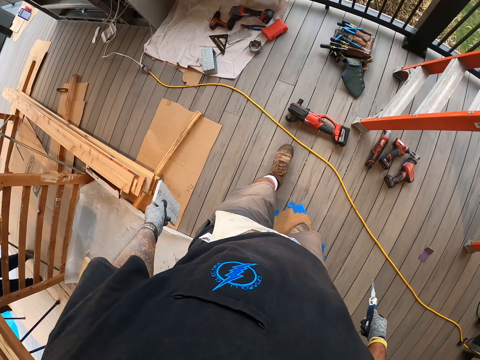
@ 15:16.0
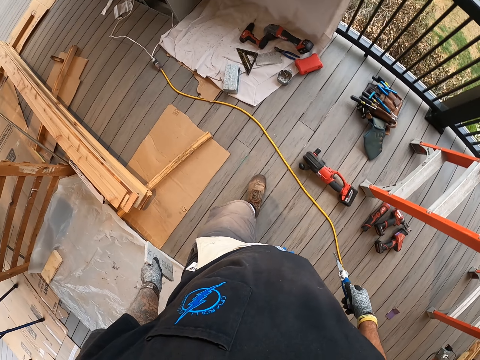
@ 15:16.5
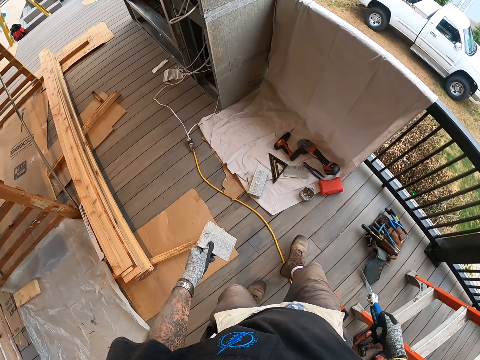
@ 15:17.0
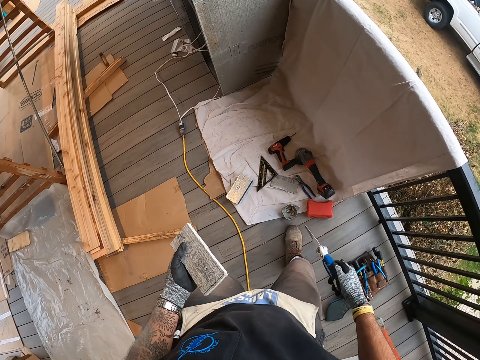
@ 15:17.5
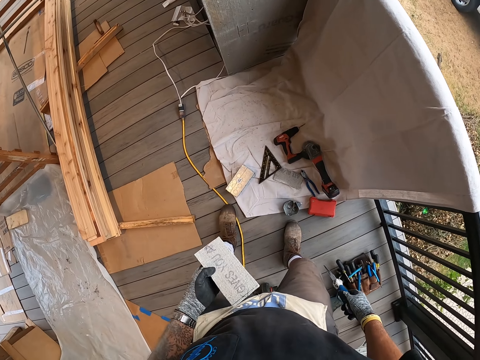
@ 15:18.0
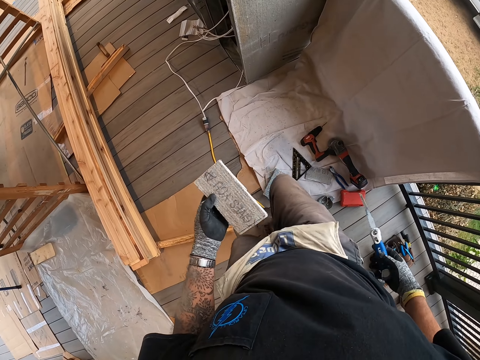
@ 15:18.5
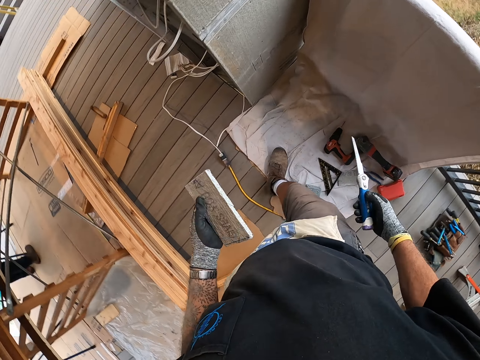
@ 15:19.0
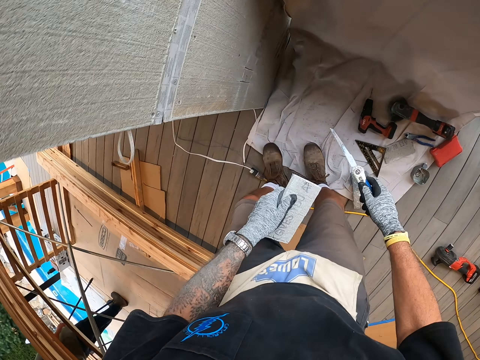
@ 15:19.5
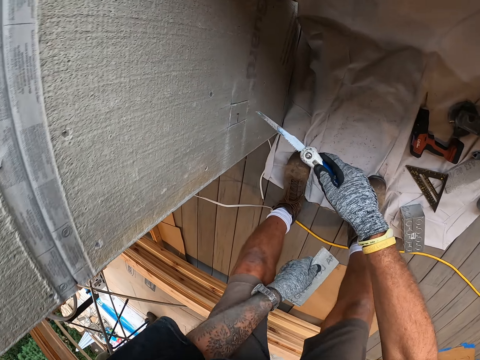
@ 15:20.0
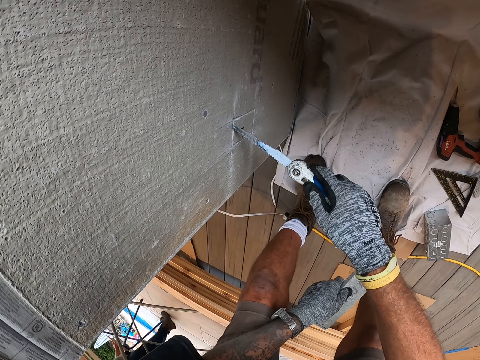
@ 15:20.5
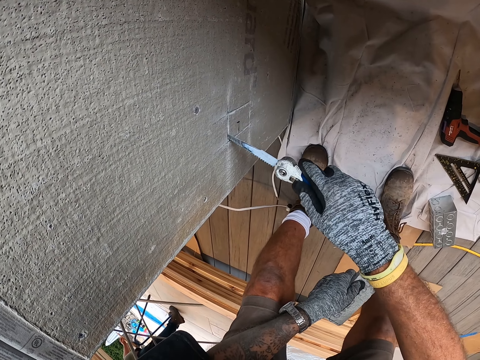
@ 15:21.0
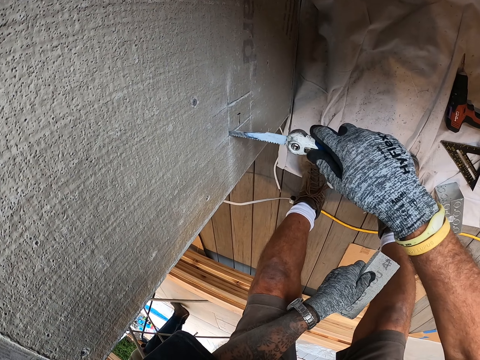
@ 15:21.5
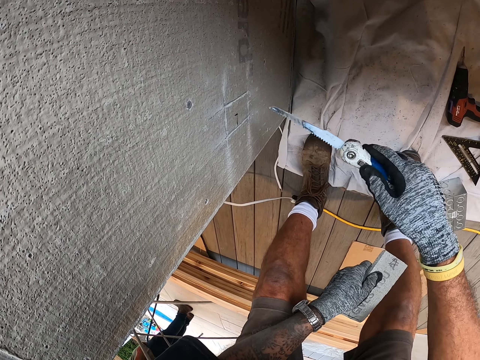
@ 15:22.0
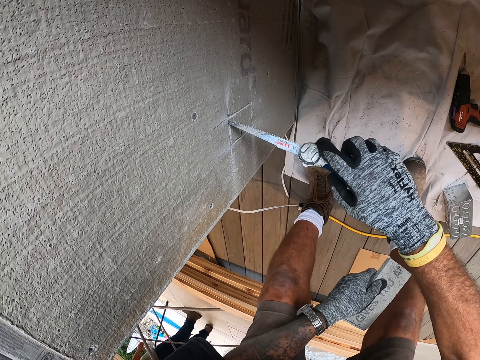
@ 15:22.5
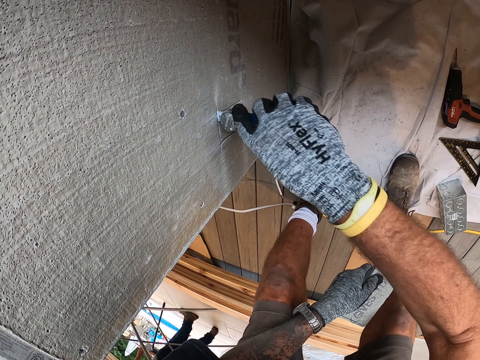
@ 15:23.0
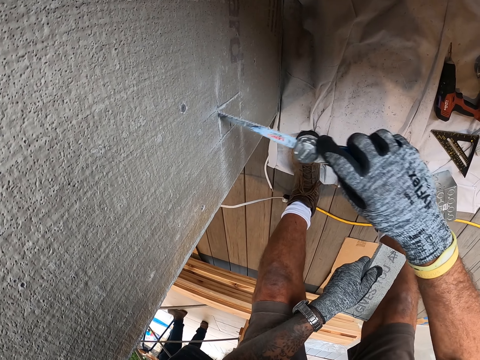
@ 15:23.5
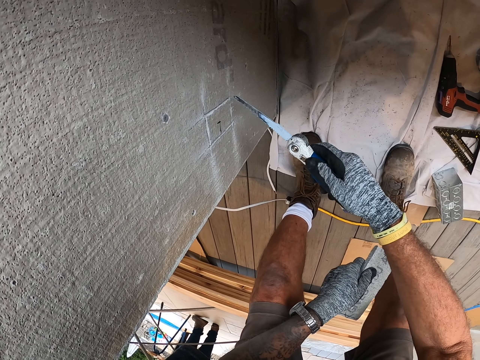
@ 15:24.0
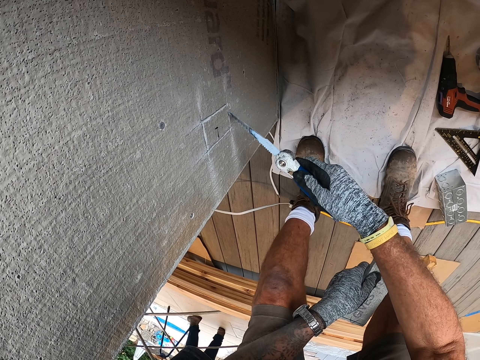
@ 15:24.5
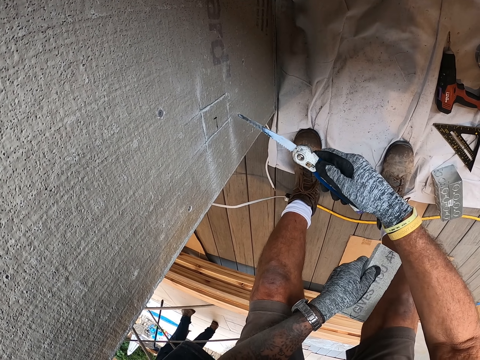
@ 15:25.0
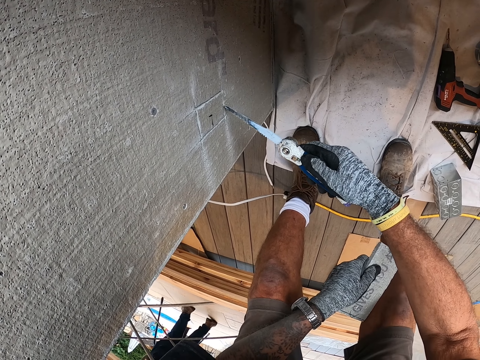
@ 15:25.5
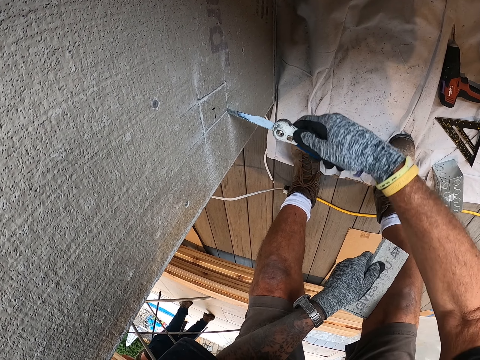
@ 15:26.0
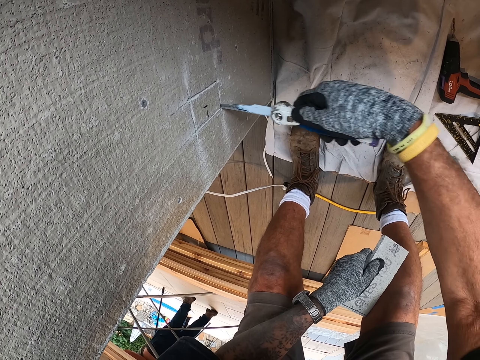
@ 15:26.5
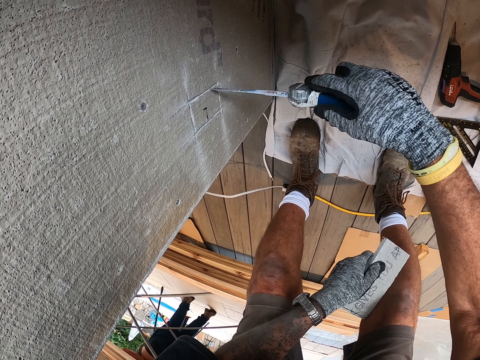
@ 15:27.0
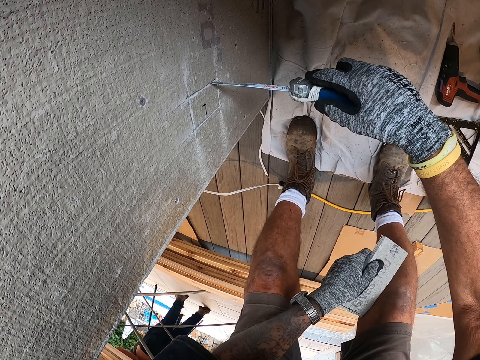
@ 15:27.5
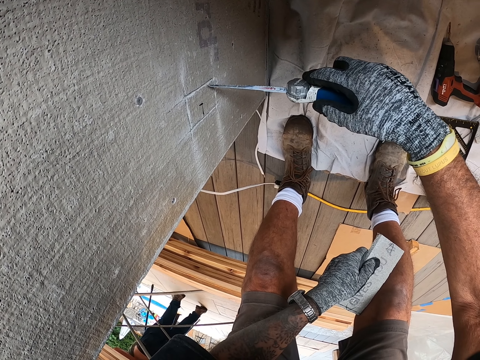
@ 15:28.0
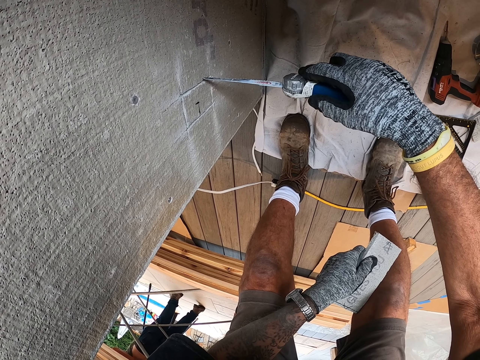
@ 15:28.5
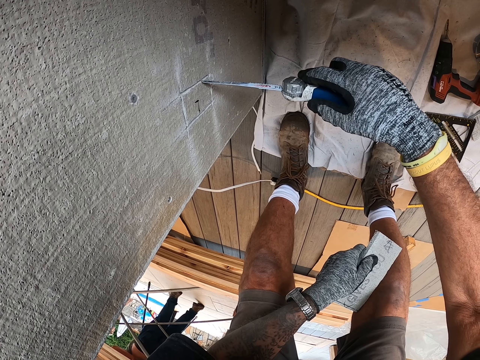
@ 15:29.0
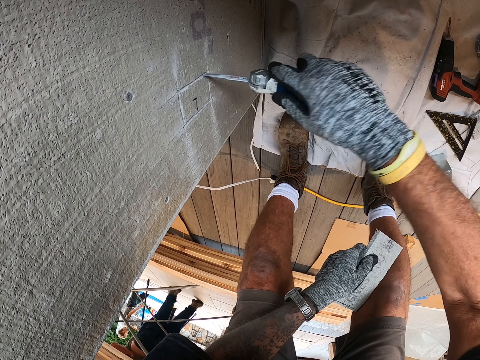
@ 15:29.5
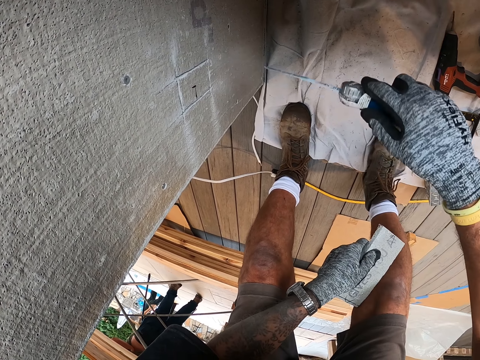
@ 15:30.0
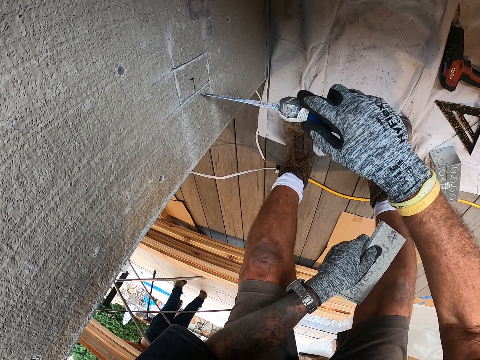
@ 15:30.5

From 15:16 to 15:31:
The camera wearer cuts the piece of concrete block with the knife.

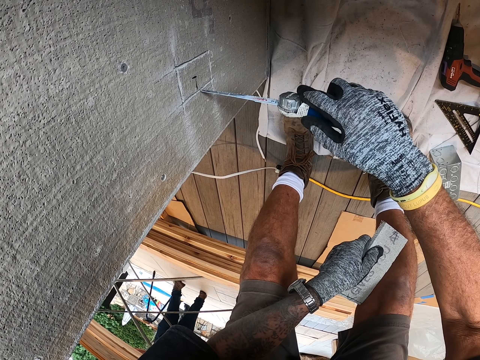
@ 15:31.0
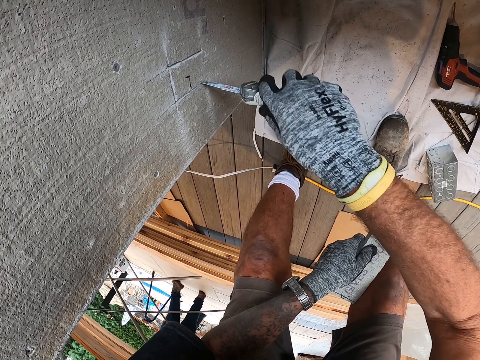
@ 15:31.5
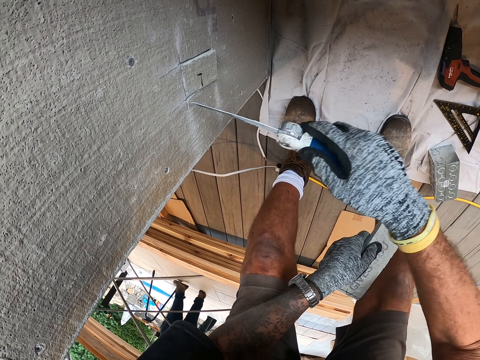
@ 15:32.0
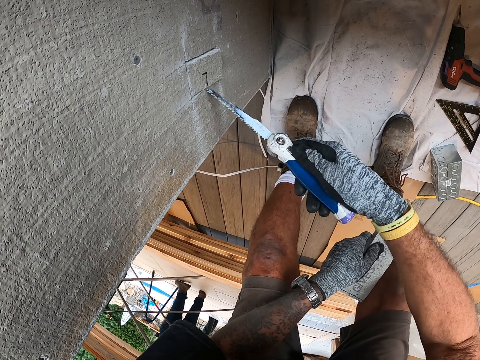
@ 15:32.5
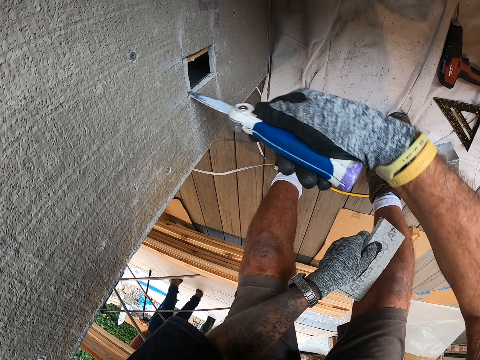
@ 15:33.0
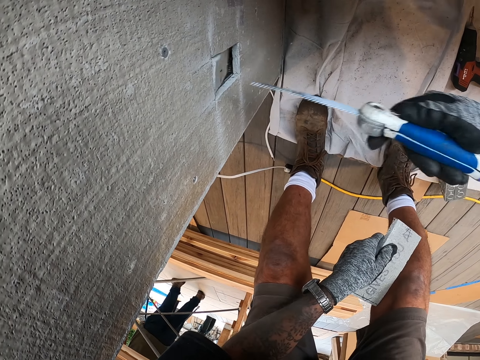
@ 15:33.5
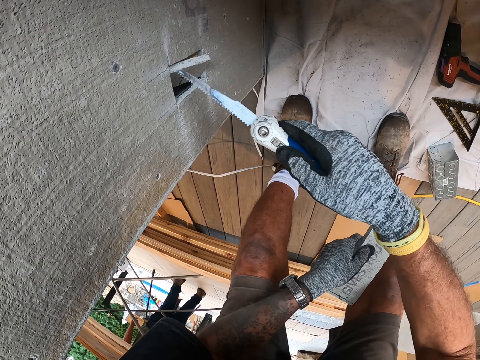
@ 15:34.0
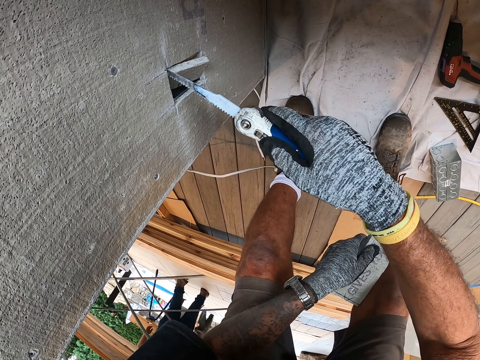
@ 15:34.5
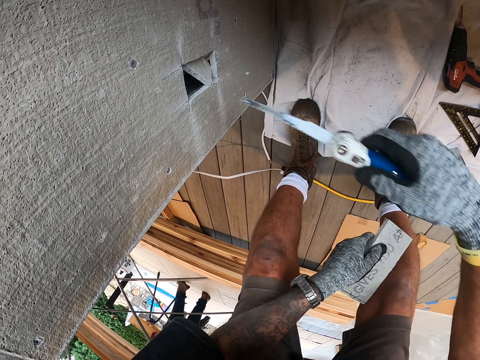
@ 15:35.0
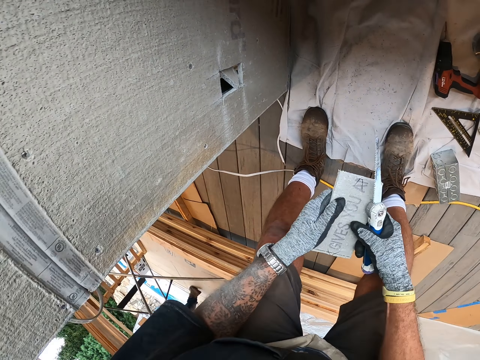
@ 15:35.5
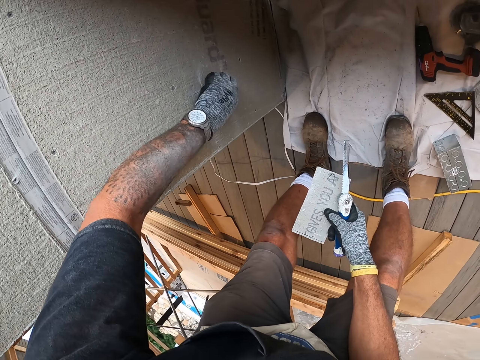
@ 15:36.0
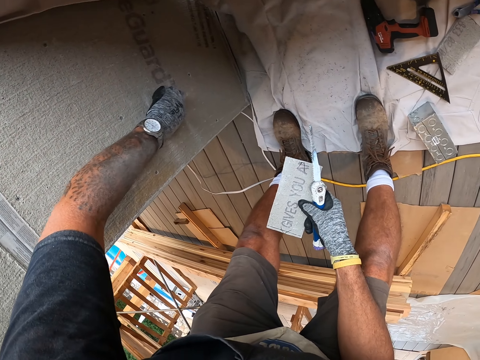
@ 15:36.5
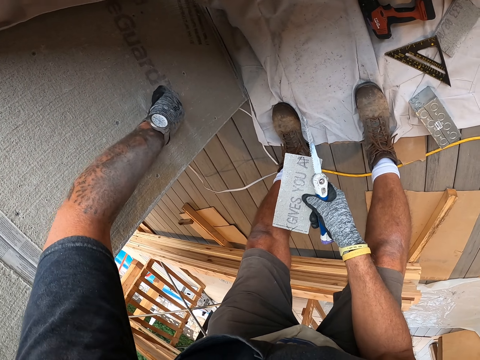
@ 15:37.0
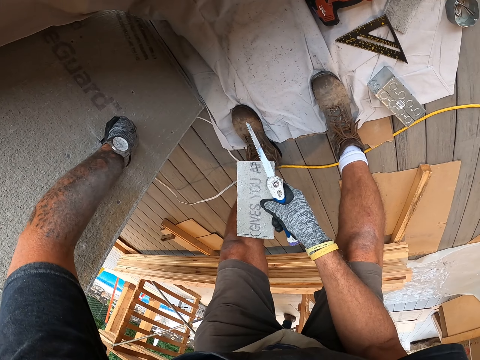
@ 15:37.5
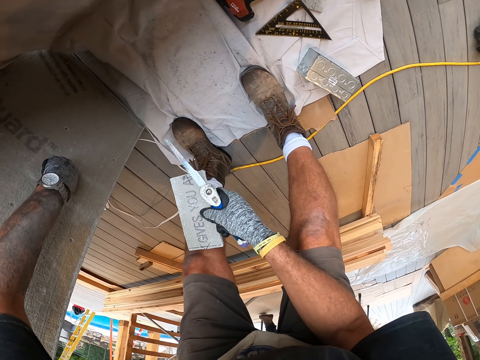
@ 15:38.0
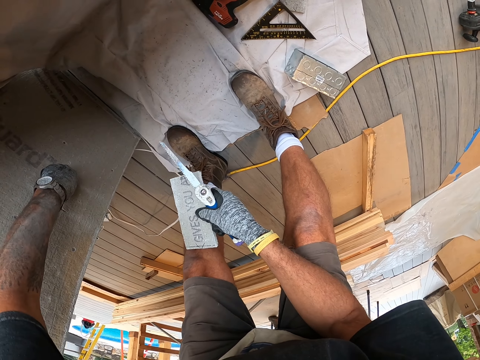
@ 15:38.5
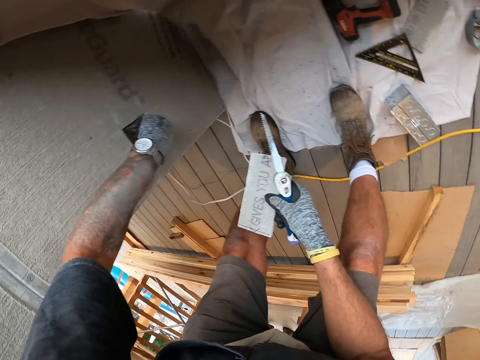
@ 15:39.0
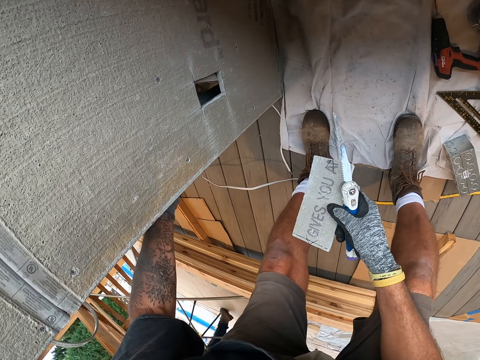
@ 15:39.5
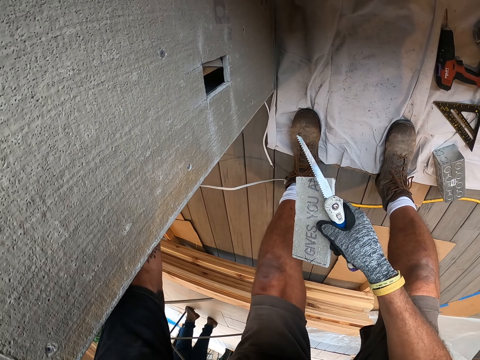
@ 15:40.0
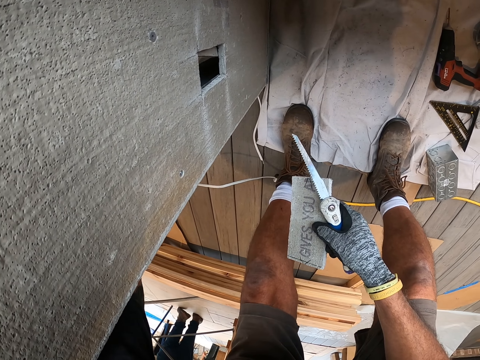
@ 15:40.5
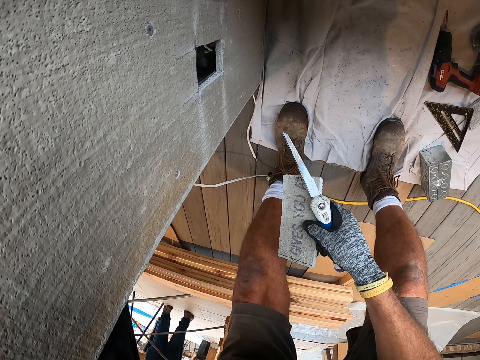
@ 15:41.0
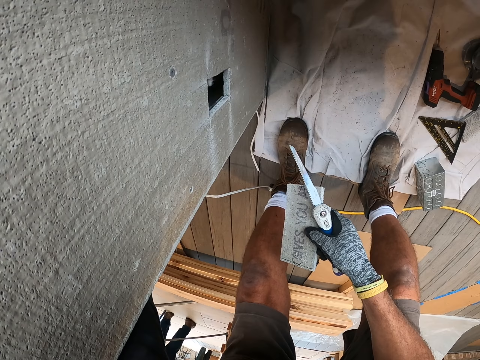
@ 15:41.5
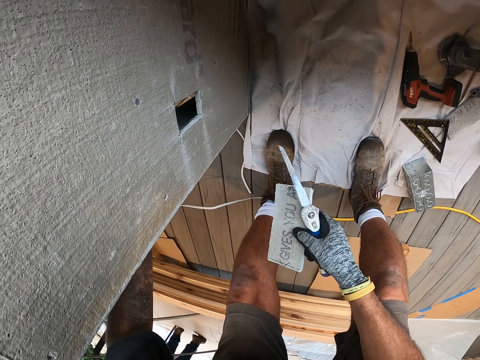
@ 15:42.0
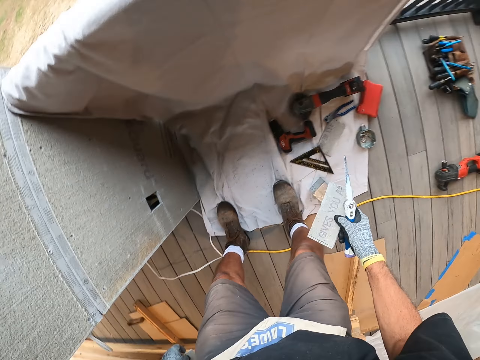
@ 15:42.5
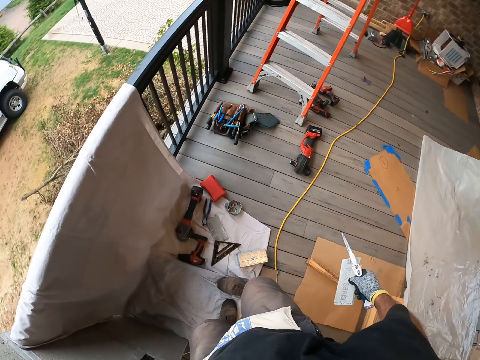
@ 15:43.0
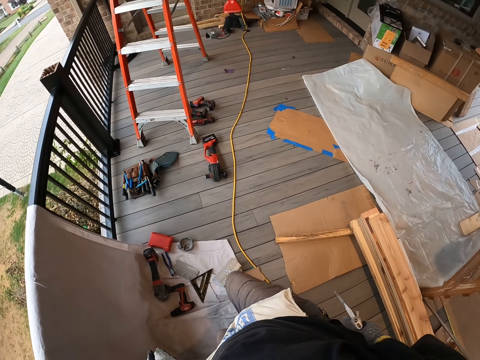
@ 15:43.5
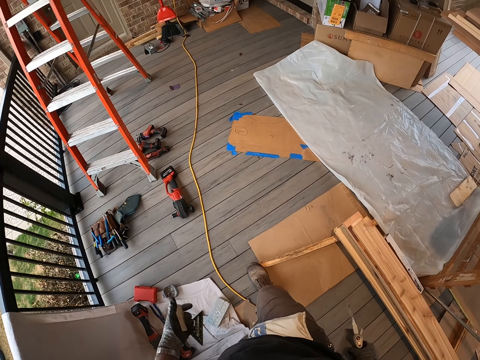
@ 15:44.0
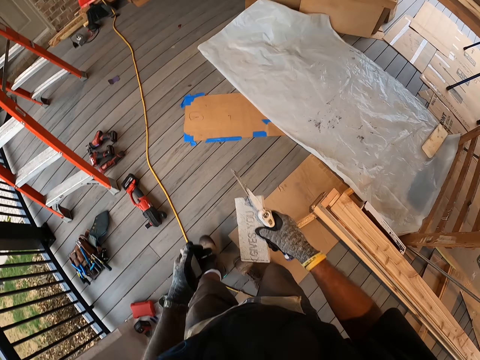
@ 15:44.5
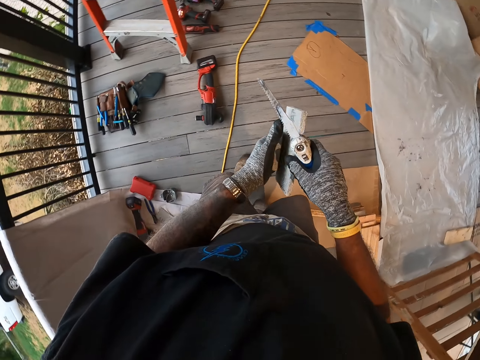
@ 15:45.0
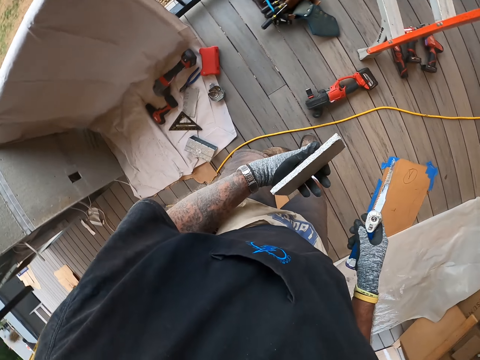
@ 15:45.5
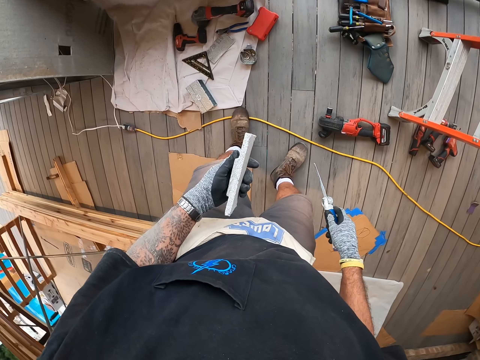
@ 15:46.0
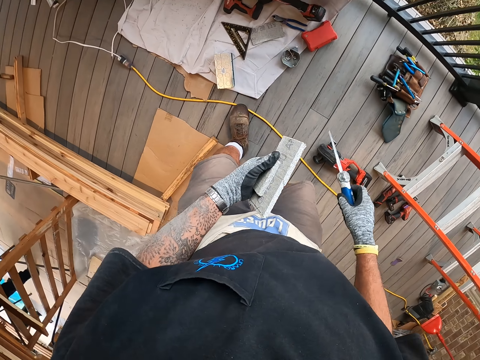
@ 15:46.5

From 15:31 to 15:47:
The camera wearer pulls the piece of concrete block. They walk around the room and put the knife on the floor.
